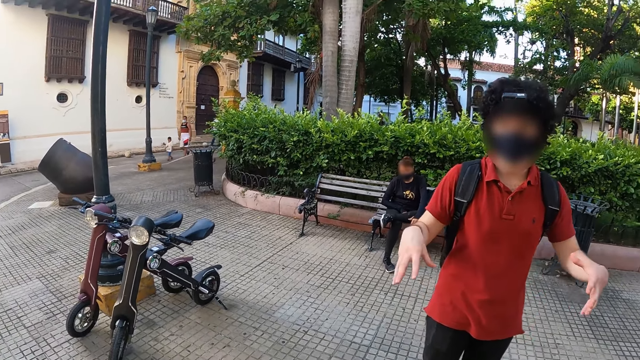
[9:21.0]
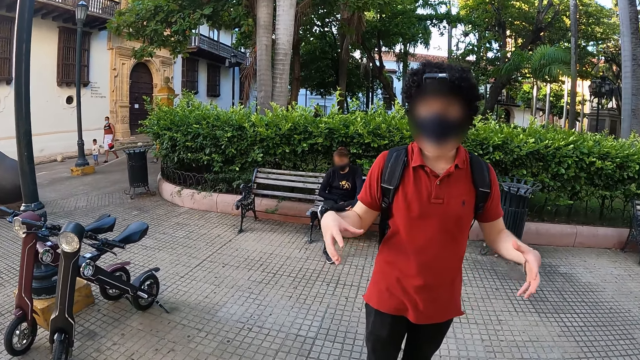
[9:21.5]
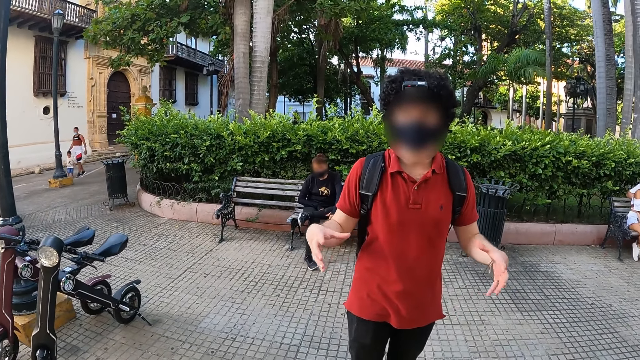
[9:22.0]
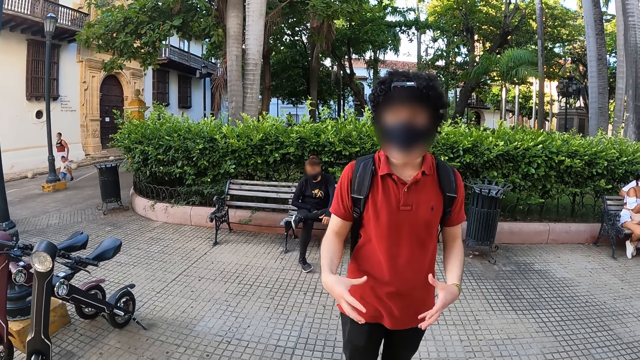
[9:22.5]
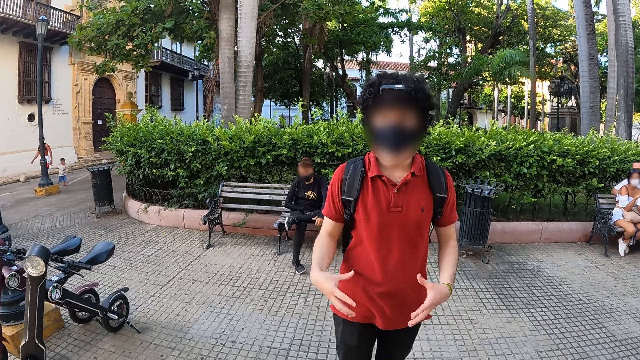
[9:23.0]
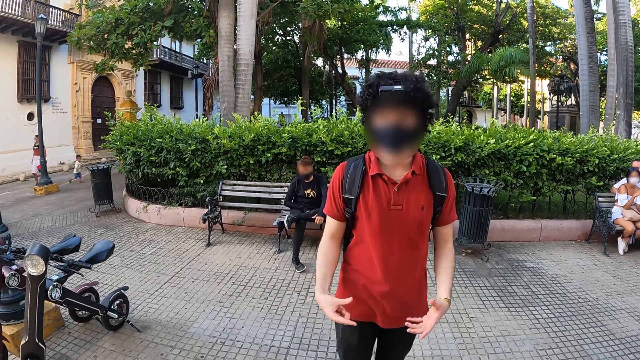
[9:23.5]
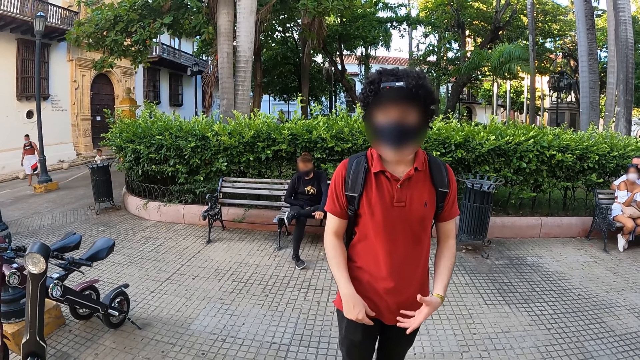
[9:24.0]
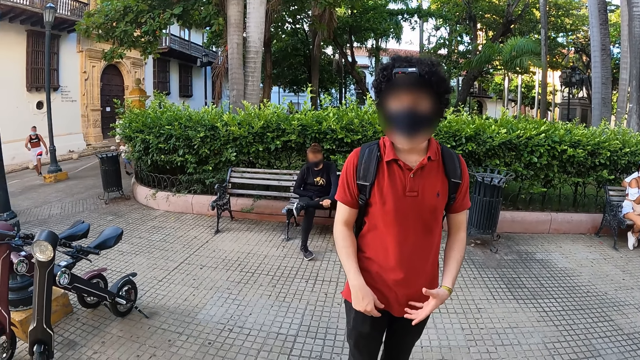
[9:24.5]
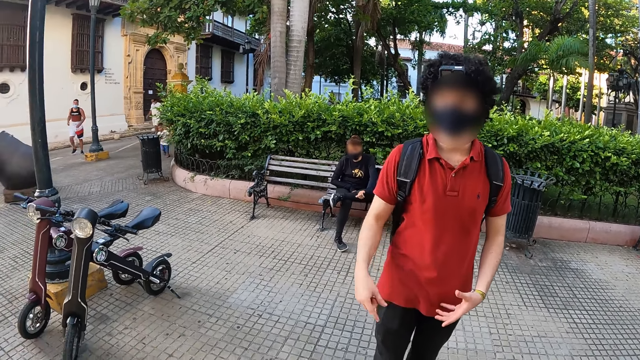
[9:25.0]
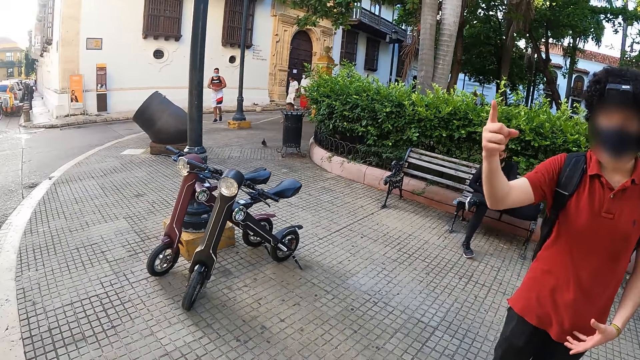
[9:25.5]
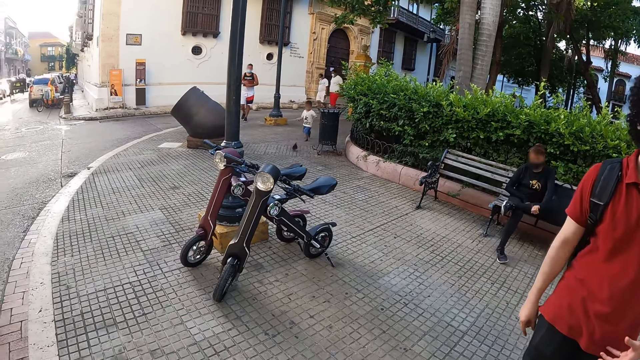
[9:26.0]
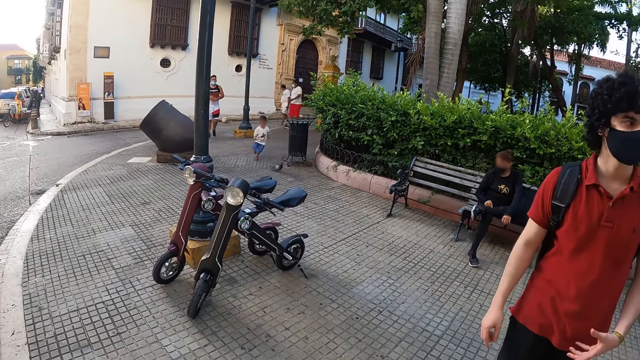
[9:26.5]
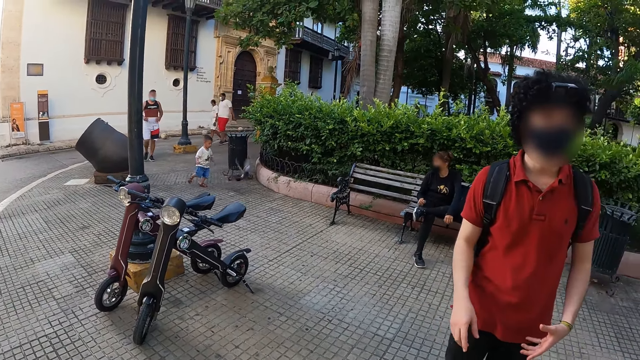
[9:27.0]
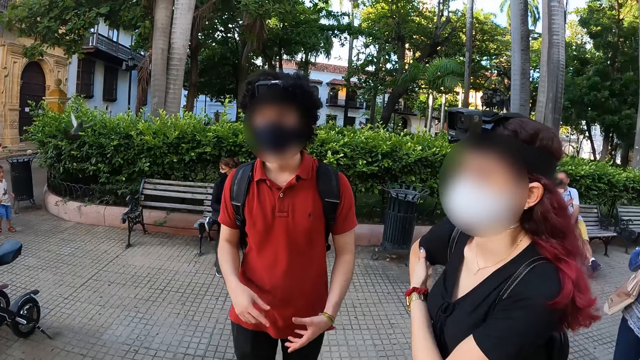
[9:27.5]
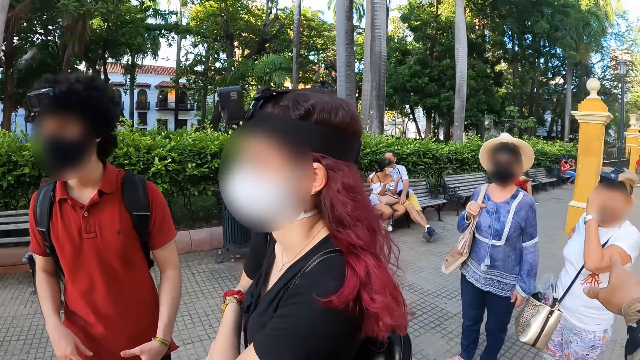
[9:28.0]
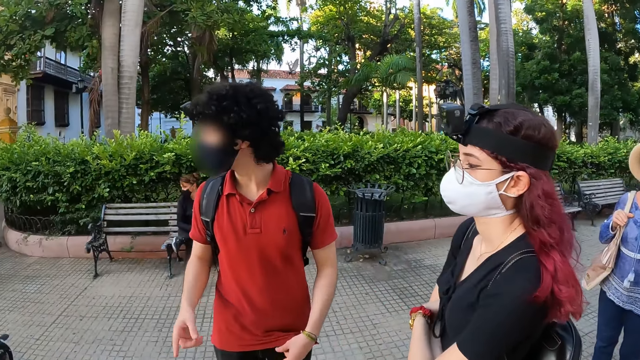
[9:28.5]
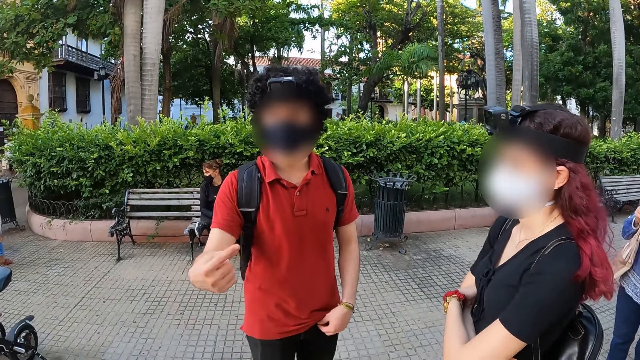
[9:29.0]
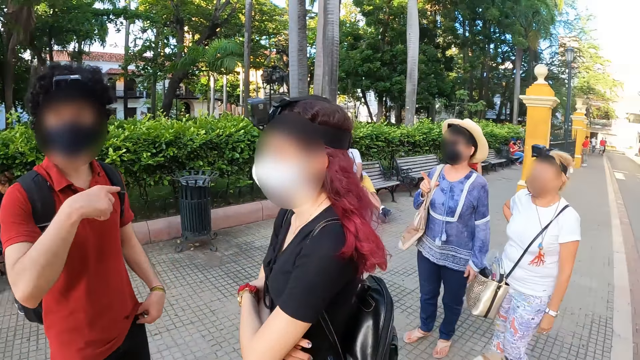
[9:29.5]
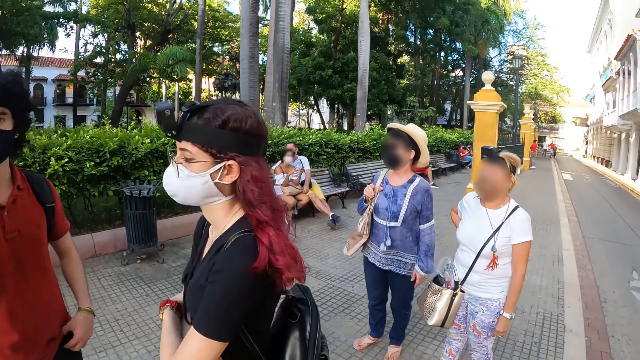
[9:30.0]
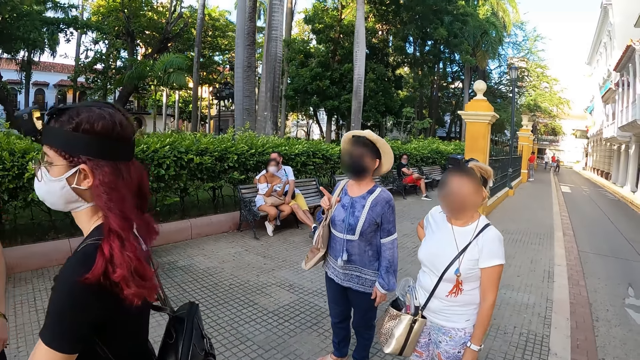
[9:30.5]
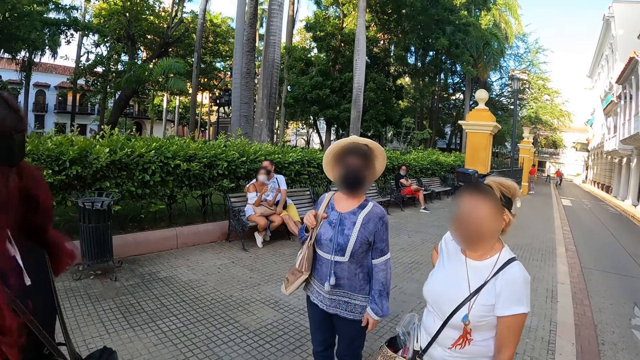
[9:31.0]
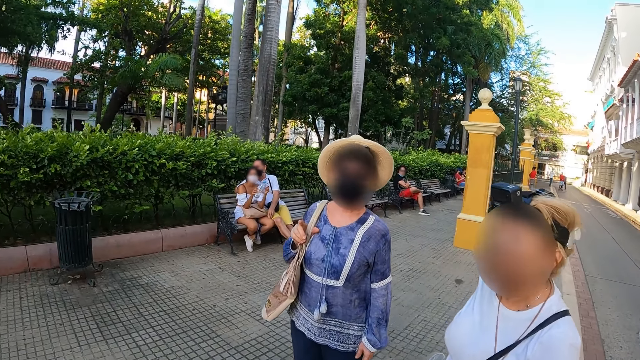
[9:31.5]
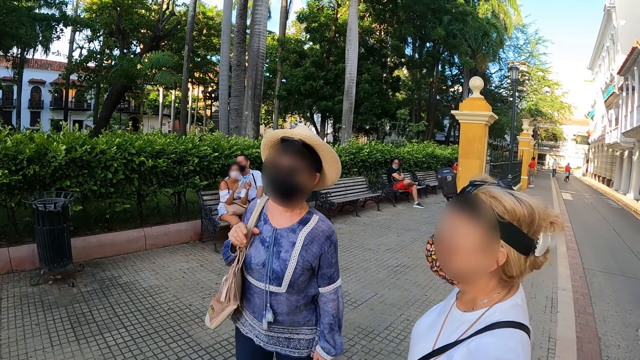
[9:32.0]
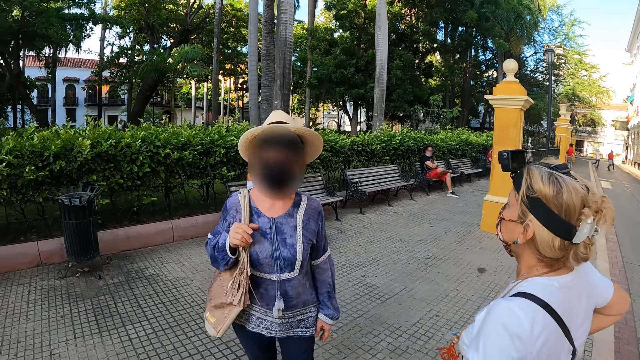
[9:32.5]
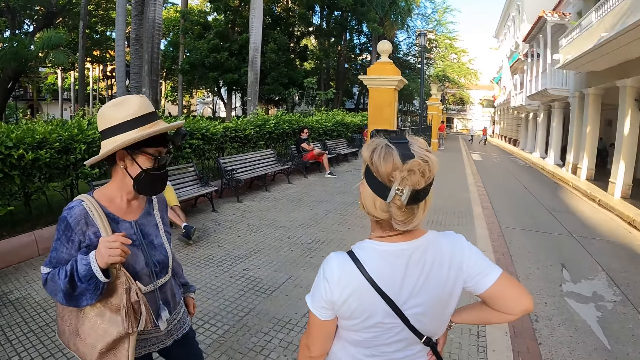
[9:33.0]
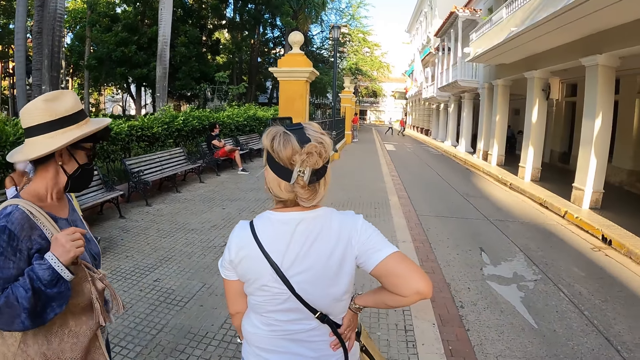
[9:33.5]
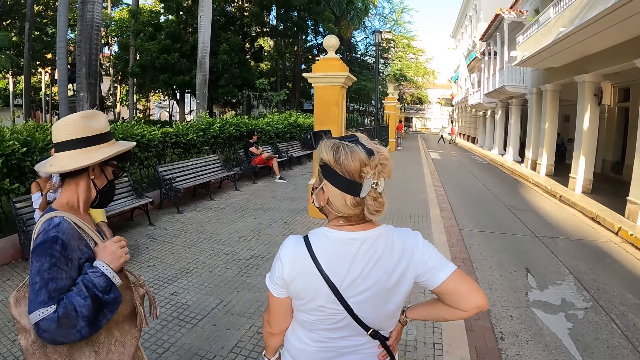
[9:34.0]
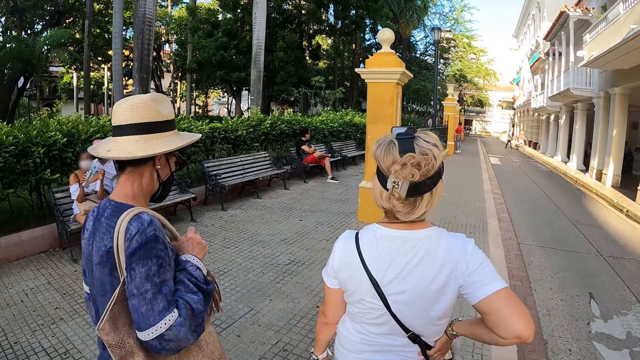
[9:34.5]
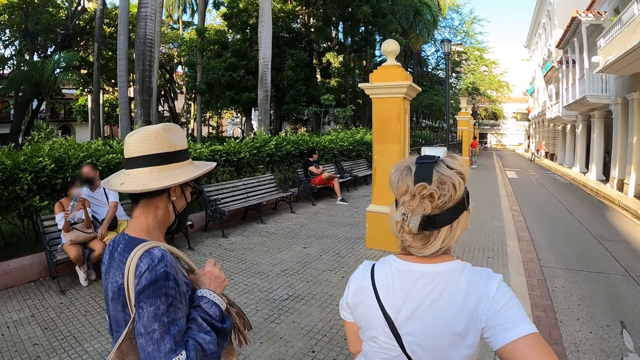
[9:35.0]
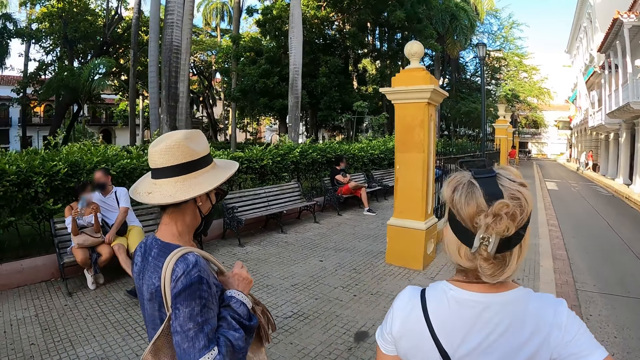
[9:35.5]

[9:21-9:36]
The camera wearer looks around. The man makes gestures with his right hand. The camera wearer points. He makes gestures with his right hand and moves his hand. A woman makes gestures with her right hand. The camera wearer walks past the man and another woman. He walks past a group of people by the walkway. A third woman walks ahead of him. The first woman walks ahead of him.

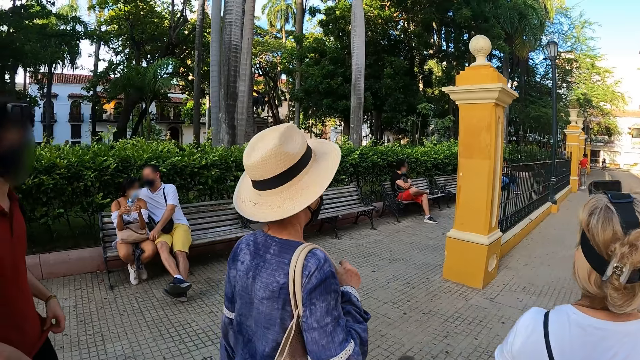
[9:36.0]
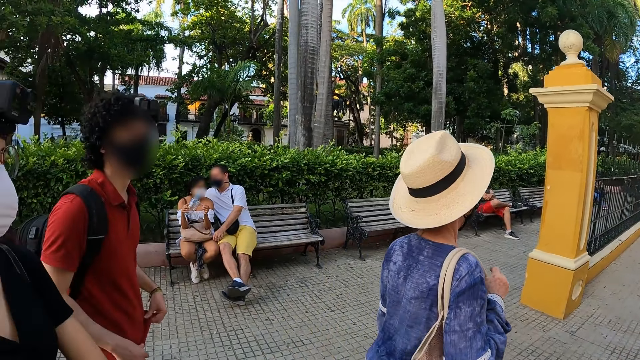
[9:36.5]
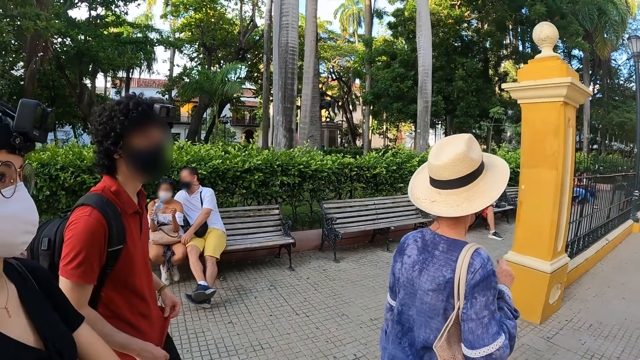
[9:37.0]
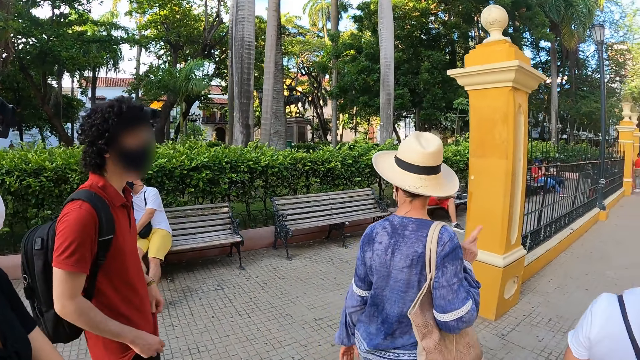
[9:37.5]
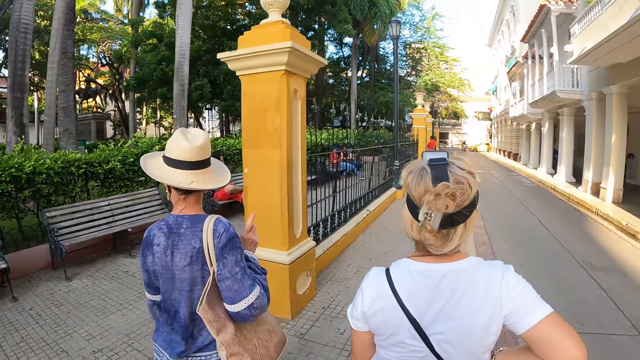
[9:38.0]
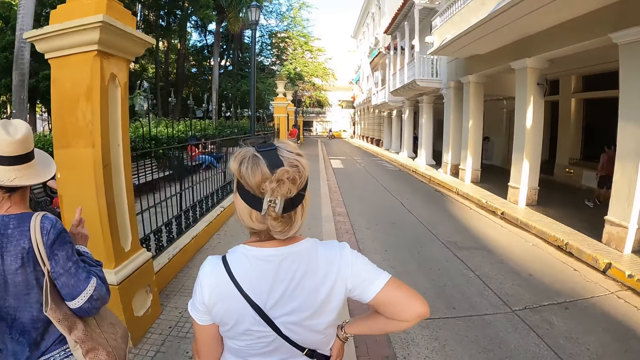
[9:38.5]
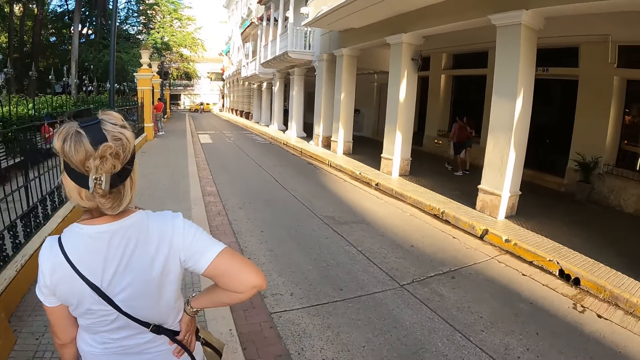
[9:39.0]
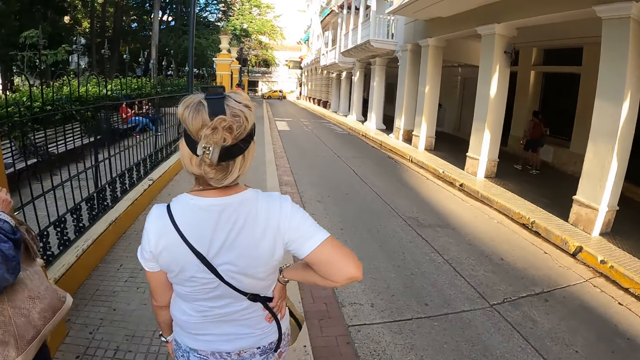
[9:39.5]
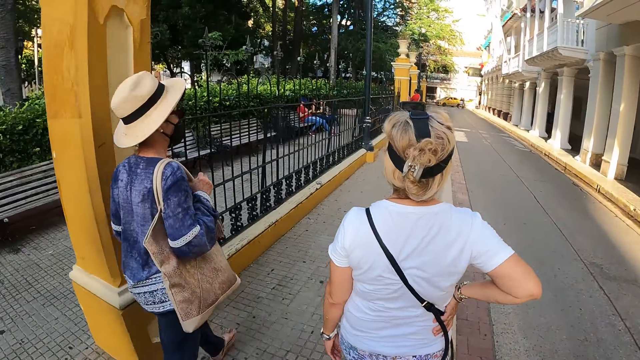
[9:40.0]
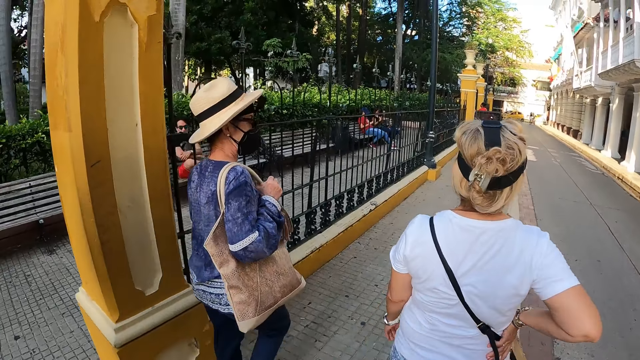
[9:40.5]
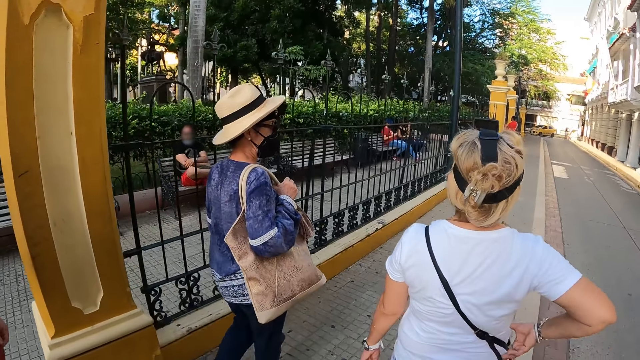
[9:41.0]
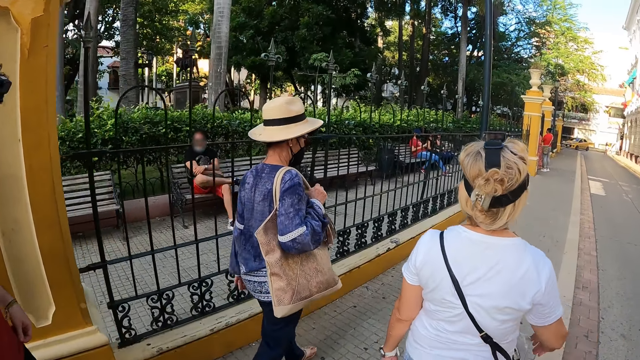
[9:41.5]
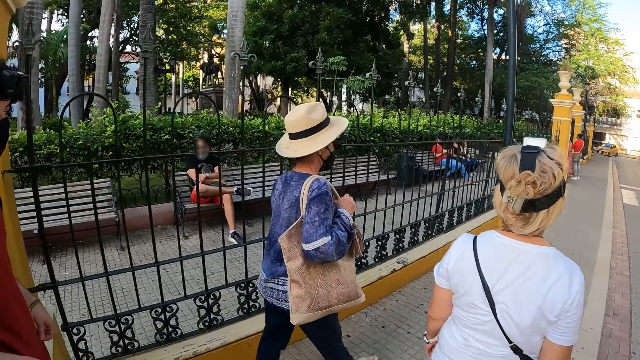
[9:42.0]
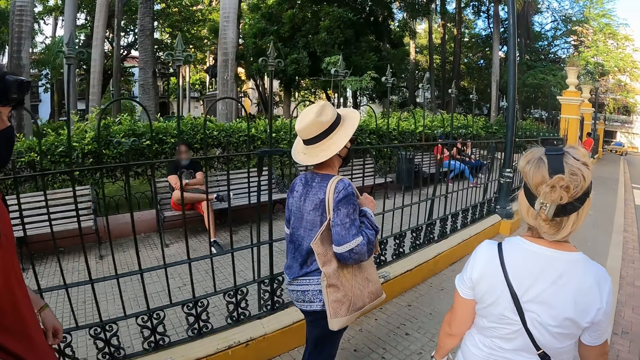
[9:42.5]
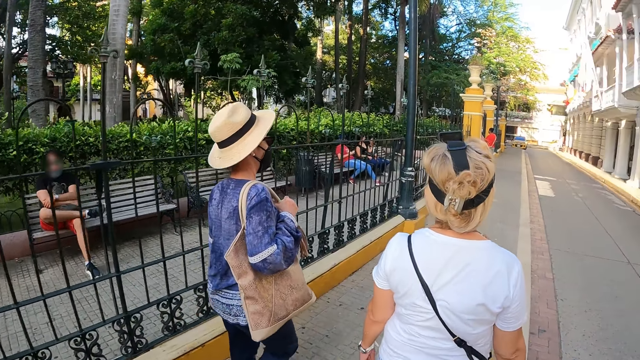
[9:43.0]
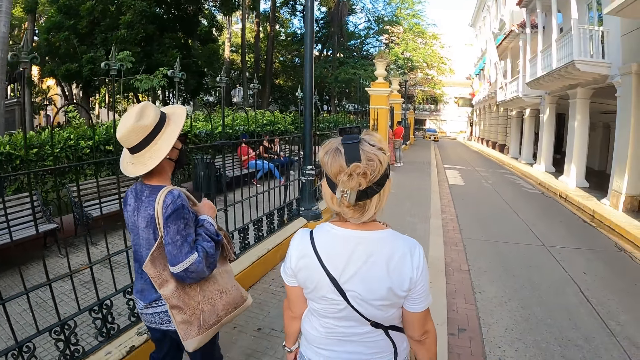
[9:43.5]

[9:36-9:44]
The camera wearer walks down a road alongside the woman and the man. They look around.
